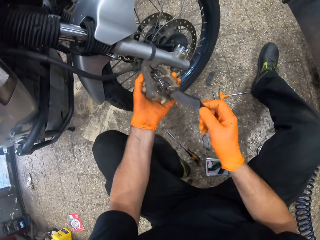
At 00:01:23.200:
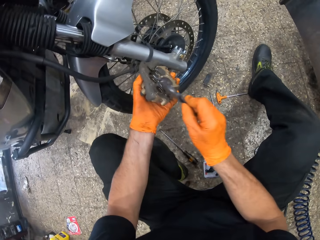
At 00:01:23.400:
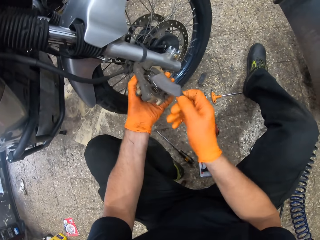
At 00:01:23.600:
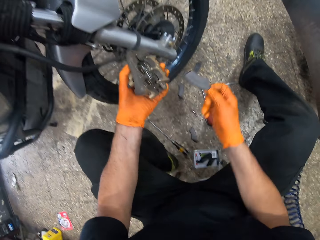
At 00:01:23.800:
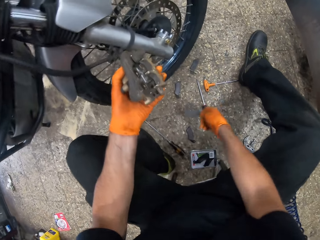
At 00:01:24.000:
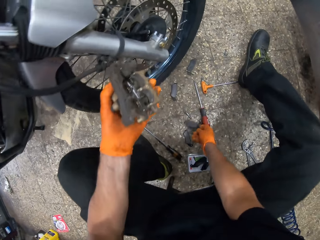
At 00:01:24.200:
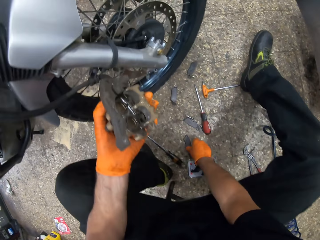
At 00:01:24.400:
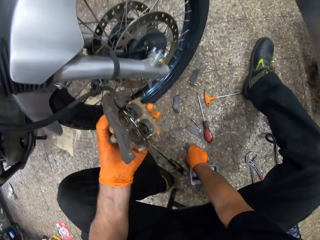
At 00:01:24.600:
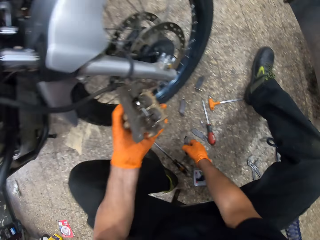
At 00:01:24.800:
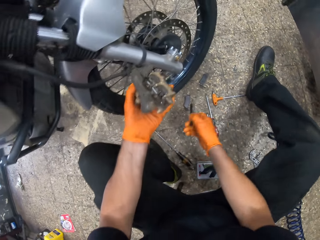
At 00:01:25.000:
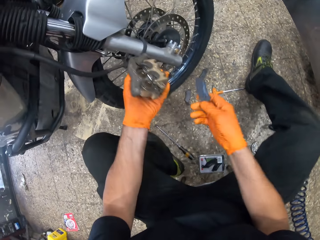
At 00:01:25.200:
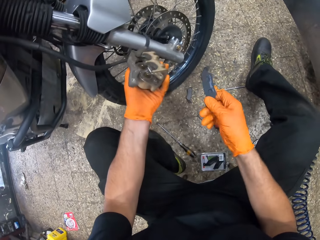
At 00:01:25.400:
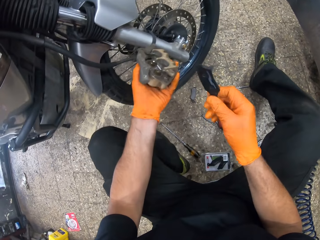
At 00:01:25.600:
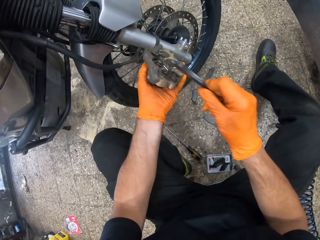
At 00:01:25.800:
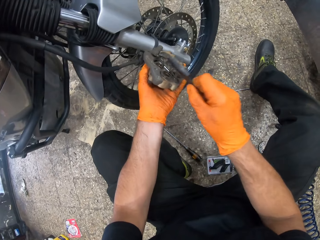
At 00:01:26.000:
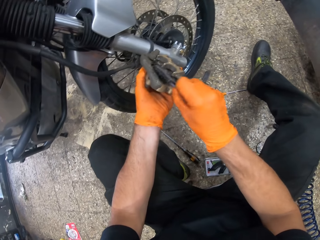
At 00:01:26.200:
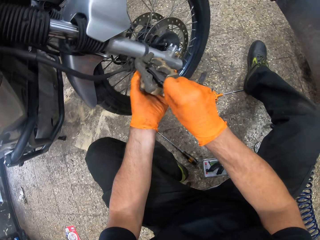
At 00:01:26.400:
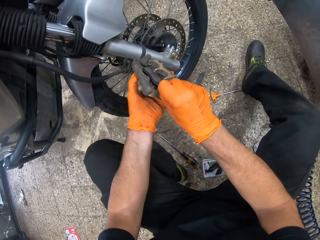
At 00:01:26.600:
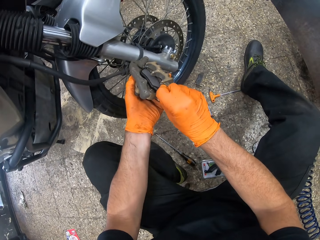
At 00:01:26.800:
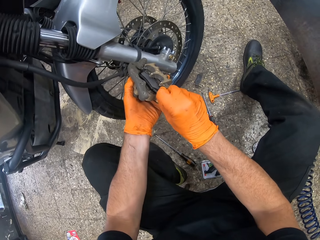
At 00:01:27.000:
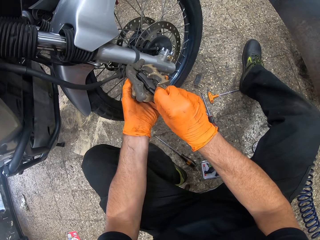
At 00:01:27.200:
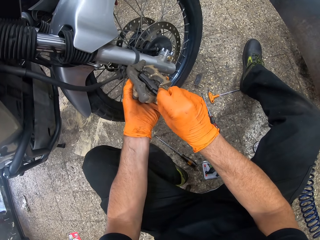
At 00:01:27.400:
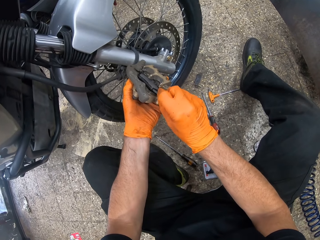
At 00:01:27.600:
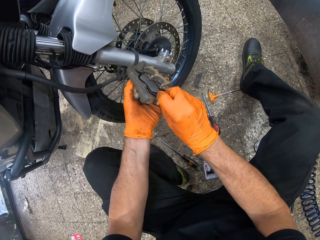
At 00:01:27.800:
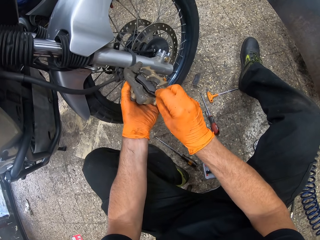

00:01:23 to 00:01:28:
The camera wearer lifts the brake pad. They insert the brake pad on the brake drum. They drop the brake pad on the ground. They pick the brake pad from the ground. They lift the brake pad. They insert the brake pad on the brake drum.

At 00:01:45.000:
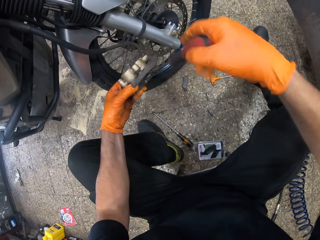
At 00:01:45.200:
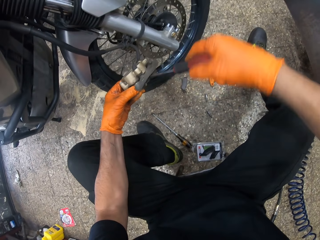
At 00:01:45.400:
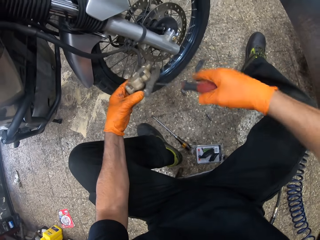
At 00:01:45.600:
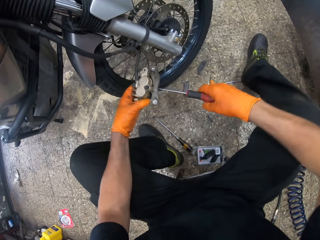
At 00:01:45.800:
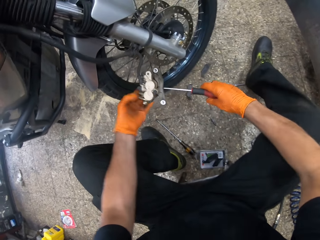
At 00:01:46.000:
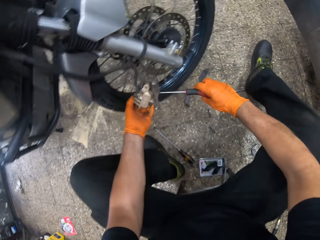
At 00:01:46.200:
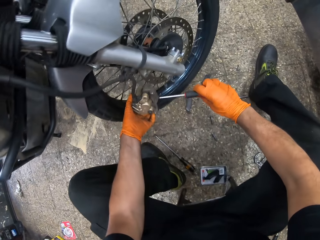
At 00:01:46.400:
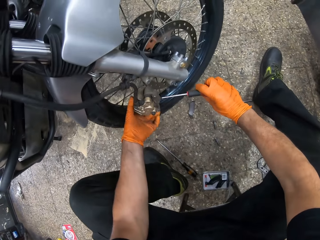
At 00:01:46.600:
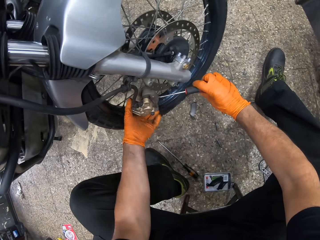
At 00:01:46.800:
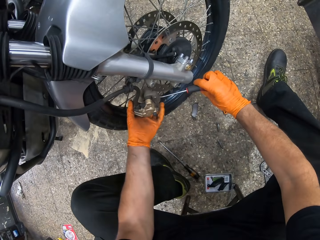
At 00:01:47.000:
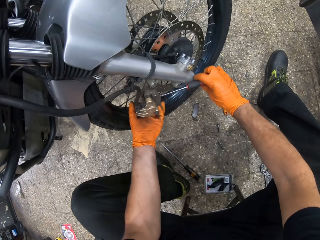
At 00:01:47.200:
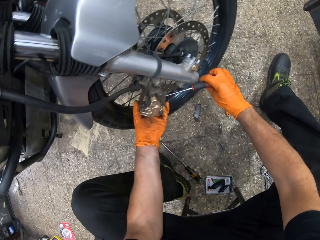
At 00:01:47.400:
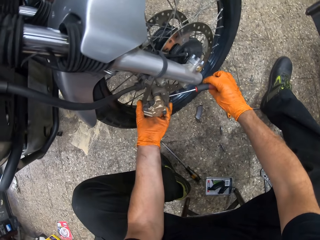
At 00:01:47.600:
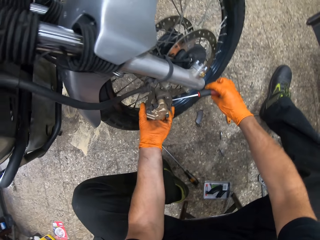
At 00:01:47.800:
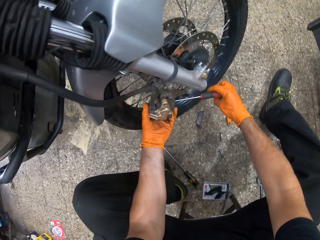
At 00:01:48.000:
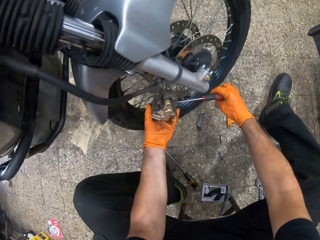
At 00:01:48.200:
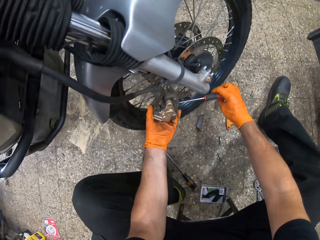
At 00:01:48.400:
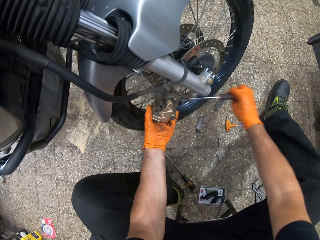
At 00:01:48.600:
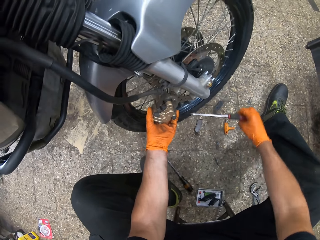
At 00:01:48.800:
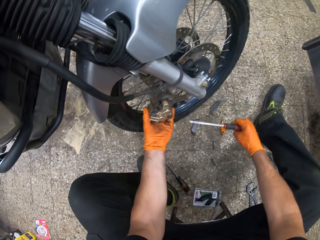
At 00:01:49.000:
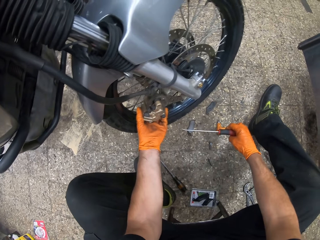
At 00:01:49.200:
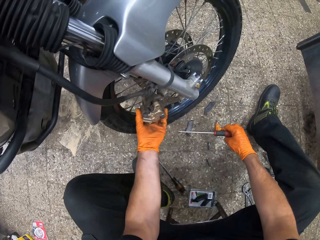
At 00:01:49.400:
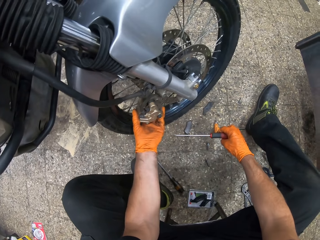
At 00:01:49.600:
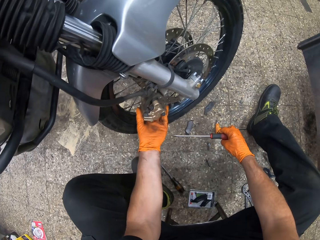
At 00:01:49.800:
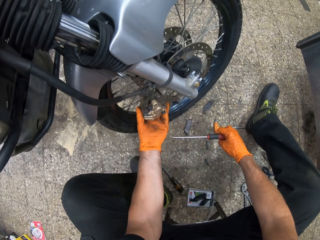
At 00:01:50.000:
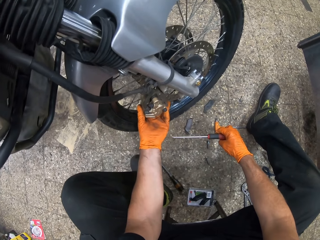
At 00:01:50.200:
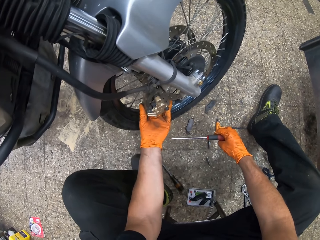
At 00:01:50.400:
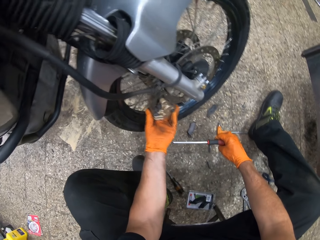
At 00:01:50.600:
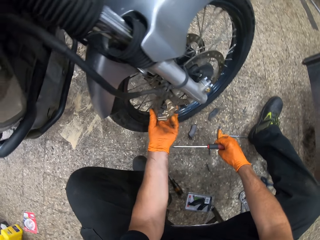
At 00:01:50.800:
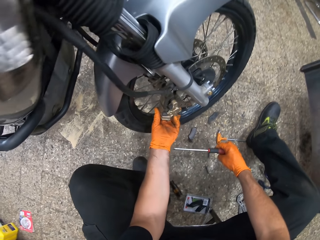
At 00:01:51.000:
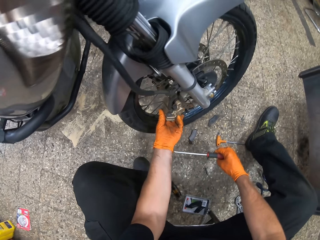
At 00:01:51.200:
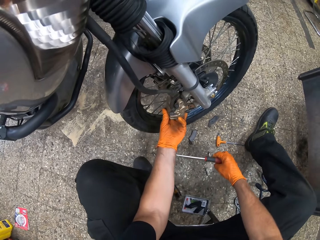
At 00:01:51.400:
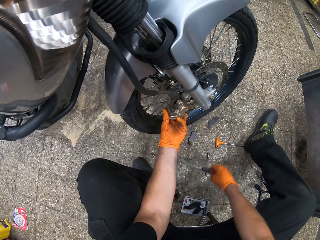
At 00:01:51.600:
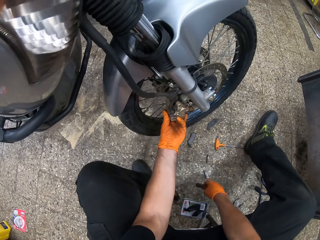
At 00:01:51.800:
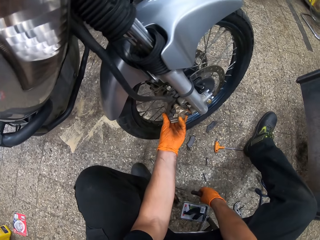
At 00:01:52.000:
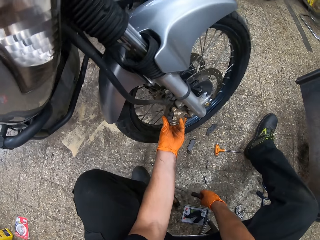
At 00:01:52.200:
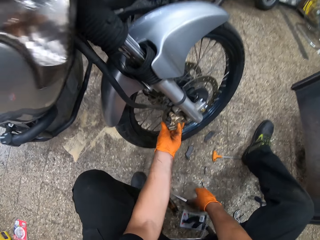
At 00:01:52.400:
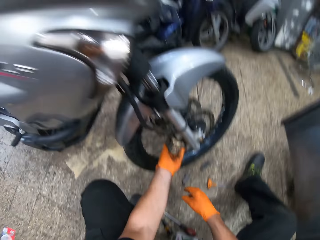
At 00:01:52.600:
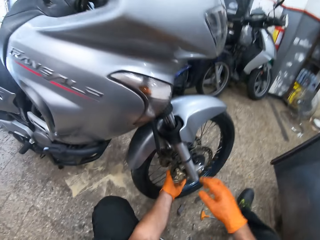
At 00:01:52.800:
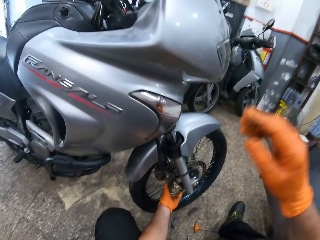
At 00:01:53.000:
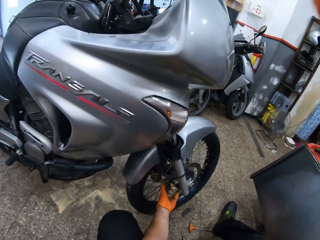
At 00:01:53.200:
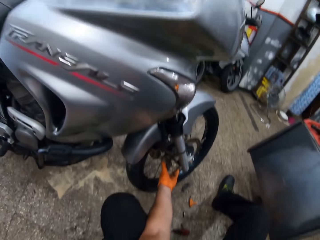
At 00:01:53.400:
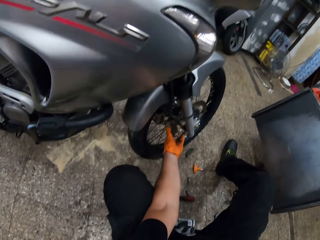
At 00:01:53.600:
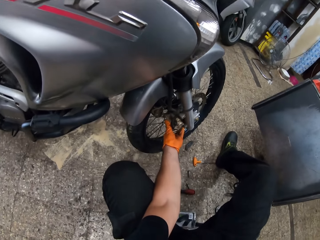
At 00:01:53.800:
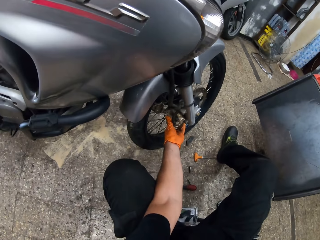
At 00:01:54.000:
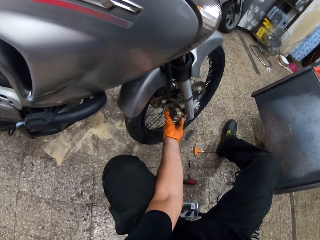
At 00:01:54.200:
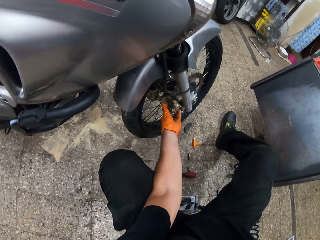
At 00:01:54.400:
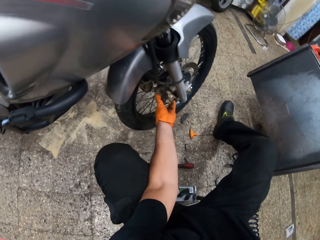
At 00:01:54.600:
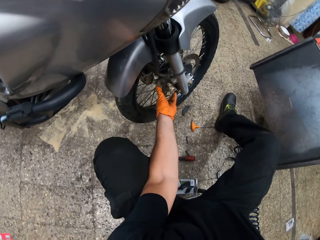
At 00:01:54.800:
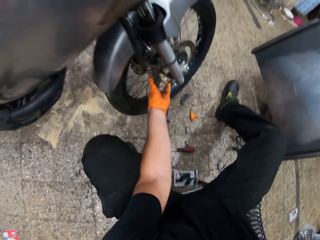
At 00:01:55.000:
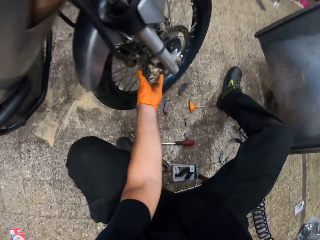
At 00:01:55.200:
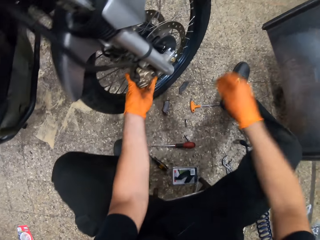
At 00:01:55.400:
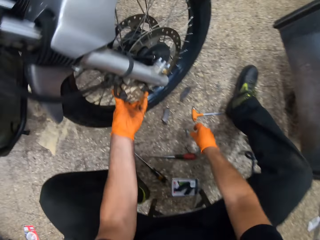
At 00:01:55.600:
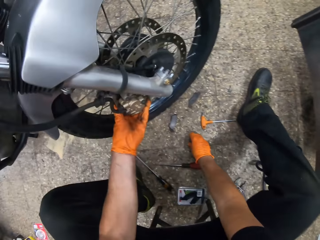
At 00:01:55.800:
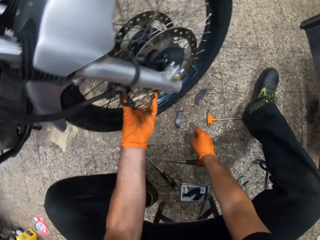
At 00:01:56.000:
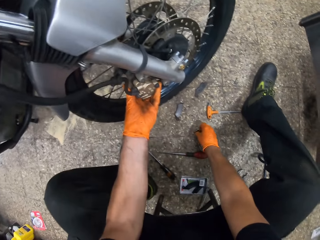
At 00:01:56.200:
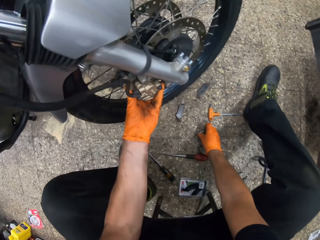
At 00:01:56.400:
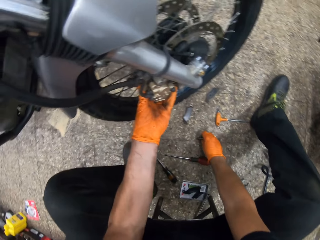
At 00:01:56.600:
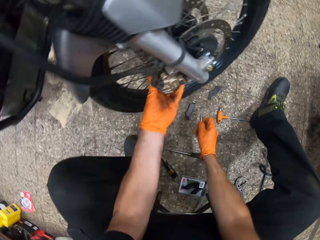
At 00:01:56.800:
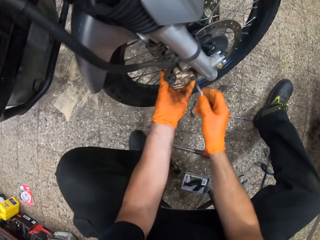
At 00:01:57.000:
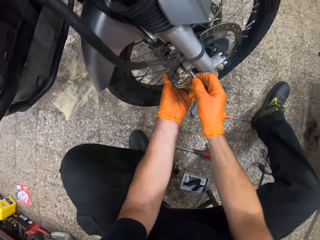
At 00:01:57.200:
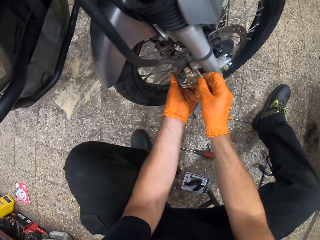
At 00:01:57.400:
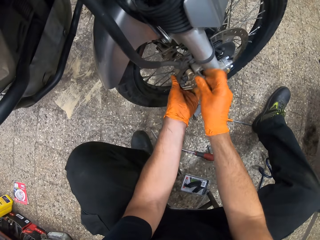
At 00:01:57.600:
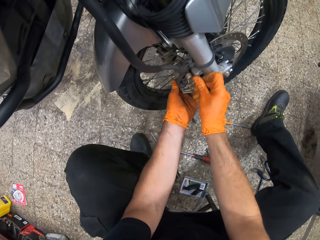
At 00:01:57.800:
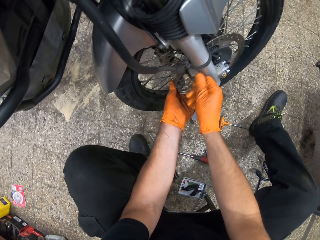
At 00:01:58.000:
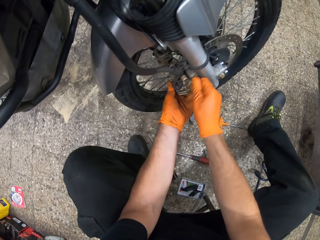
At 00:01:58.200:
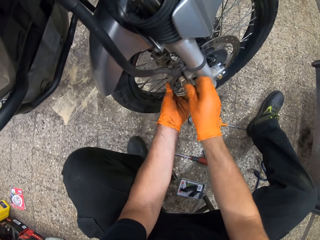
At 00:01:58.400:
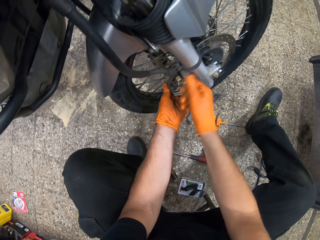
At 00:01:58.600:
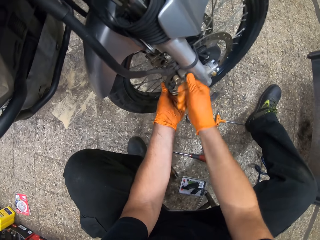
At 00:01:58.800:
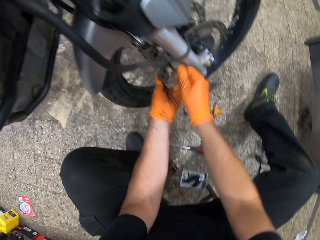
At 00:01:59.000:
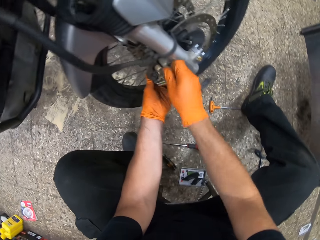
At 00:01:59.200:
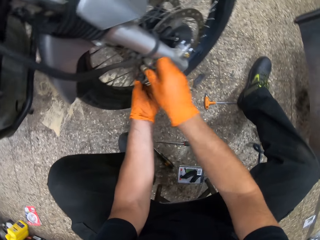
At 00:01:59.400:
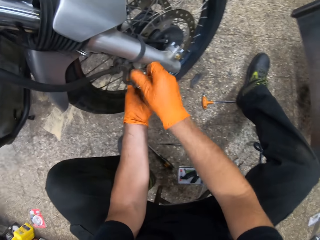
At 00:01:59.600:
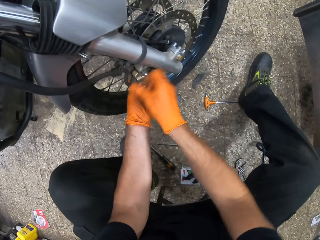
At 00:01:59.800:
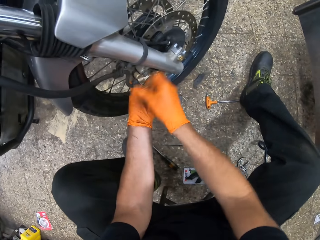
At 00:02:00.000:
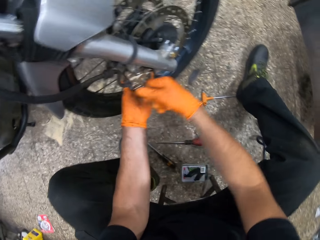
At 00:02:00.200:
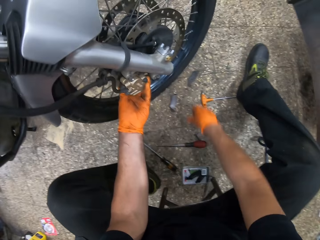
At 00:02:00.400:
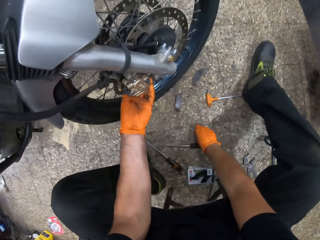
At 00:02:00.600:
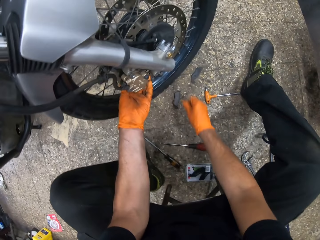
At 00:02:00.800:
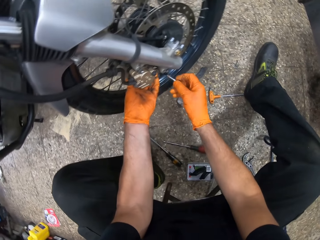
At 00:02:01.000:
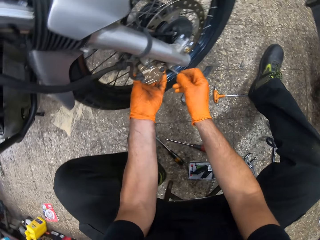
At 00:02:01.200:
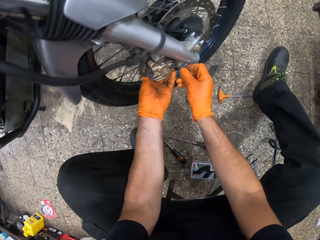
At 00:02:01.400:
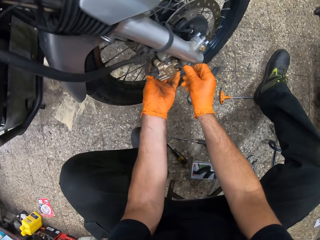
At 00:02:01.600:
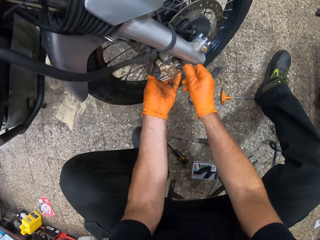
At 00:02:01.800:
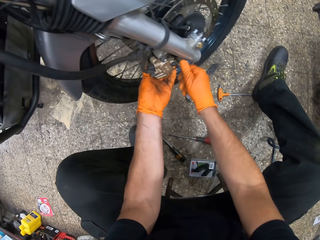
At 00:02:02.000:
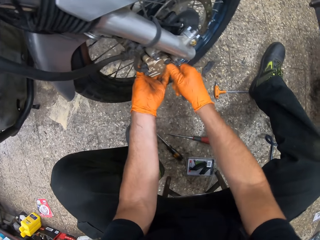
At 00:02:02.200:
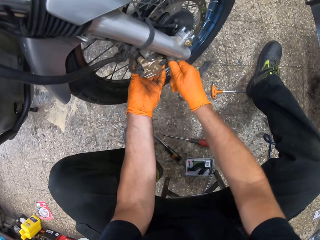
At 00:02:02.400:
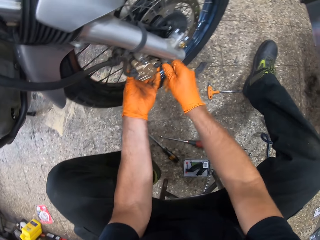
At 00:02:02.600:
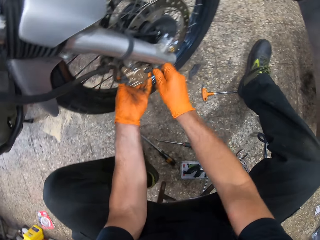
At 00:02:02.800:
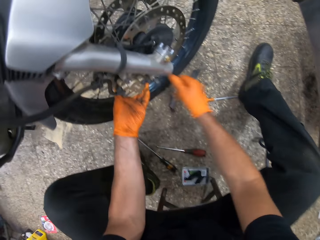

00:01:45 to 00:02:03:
The camera wearer looks at the brake drum. He tightens the bolt on the brake drum of the motorbike. He moves the brake drum. He tightens the bolt on the brake drum of the motorbike. He removes the screwdriver from the brake drum of the motorbike. He moves the left hand. He shakes the brake drum of the motorbike. He fixes the motorcycle's brake caliper to the motorcycle. He drops the screwdriver on the ground. He lifts the right hand. He looks at the motorbike. He drops the right hand. He picks up a bolt from the ground. He places the bolt on the brake drum. He screws the bolt to the motorcycle with his right hand. He removes the right hand from the brake drum. He picks up a bolt from the ground. He places the bolt on the brake drum. He screws the bolt to the motorcycle with his right hand.
